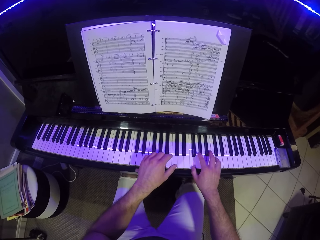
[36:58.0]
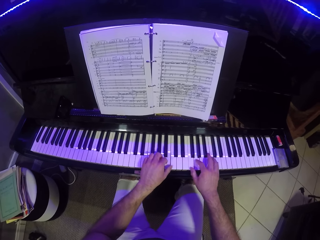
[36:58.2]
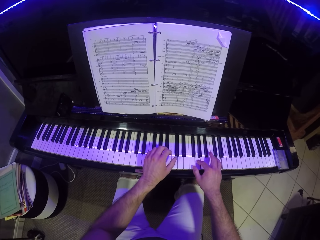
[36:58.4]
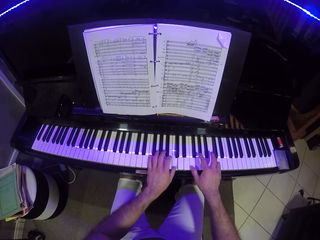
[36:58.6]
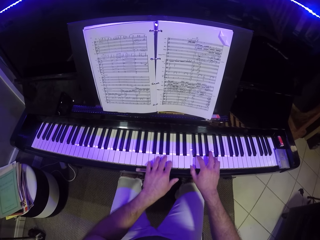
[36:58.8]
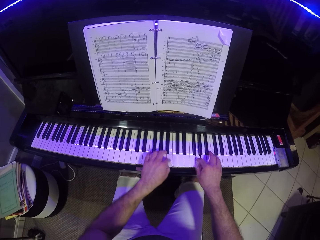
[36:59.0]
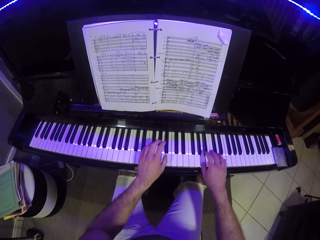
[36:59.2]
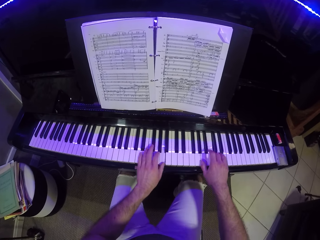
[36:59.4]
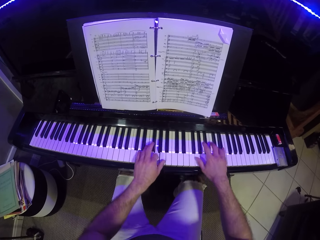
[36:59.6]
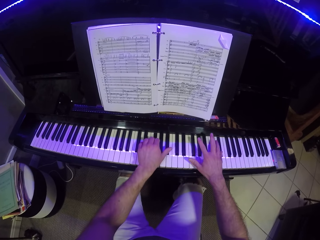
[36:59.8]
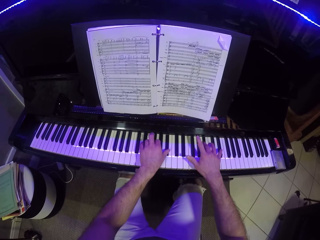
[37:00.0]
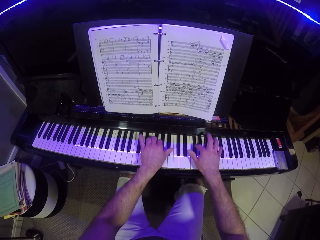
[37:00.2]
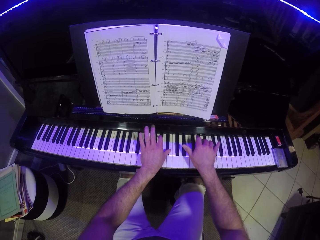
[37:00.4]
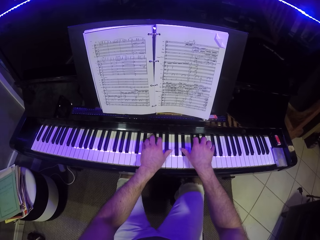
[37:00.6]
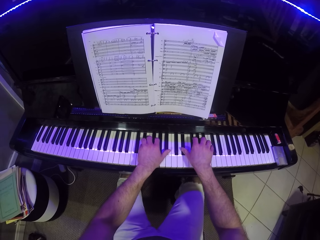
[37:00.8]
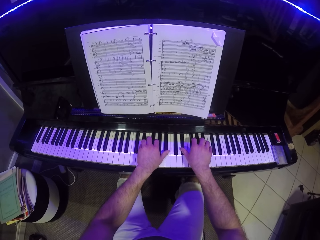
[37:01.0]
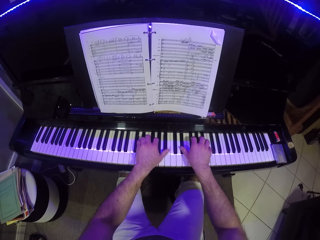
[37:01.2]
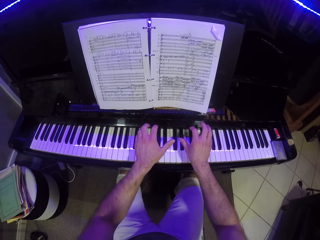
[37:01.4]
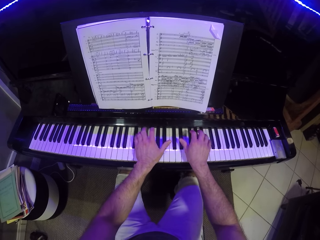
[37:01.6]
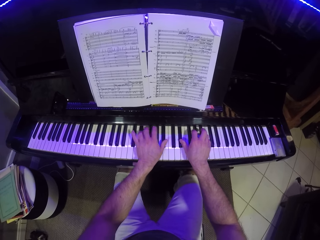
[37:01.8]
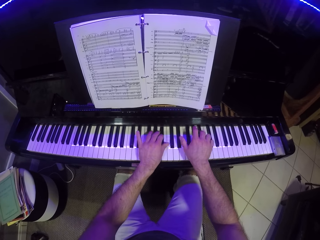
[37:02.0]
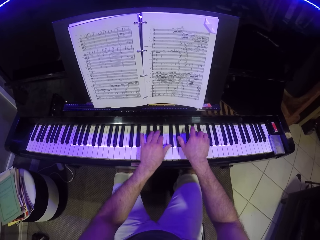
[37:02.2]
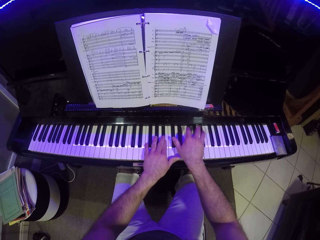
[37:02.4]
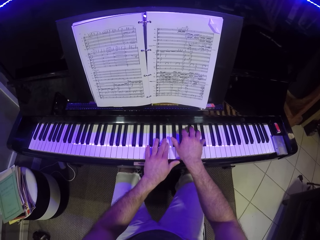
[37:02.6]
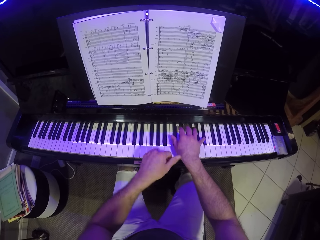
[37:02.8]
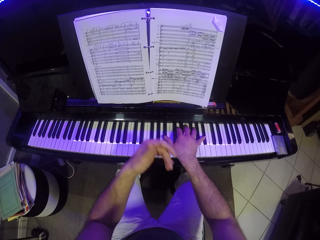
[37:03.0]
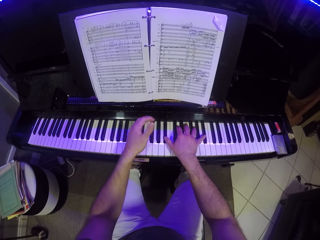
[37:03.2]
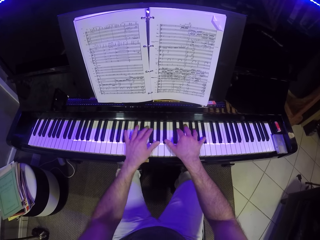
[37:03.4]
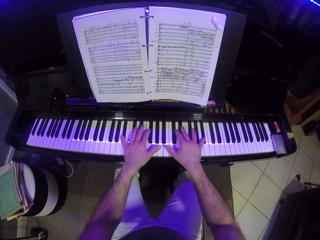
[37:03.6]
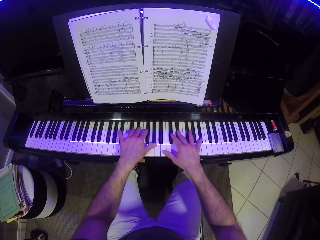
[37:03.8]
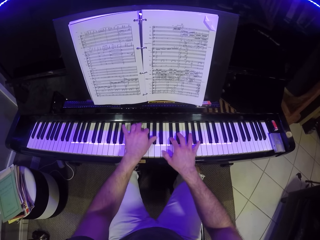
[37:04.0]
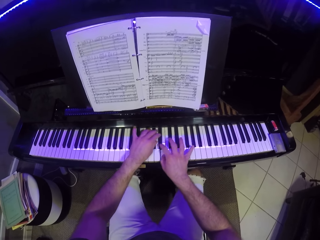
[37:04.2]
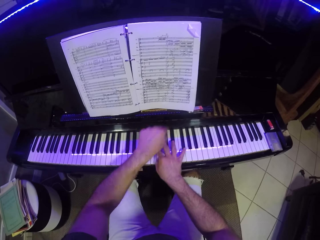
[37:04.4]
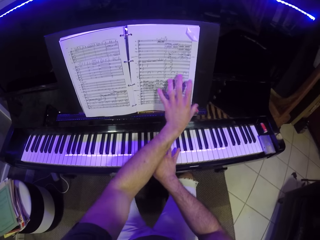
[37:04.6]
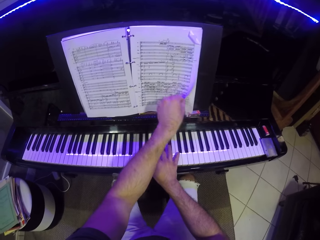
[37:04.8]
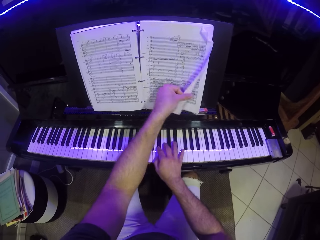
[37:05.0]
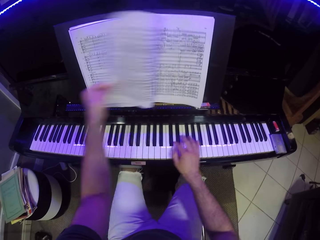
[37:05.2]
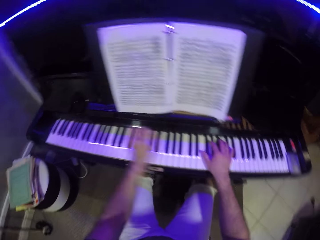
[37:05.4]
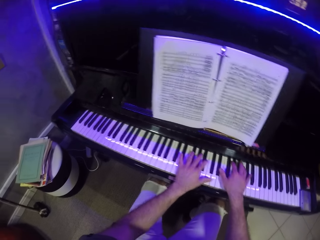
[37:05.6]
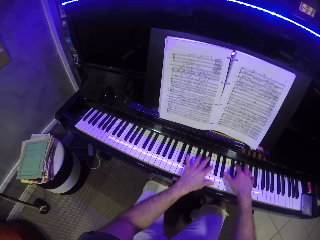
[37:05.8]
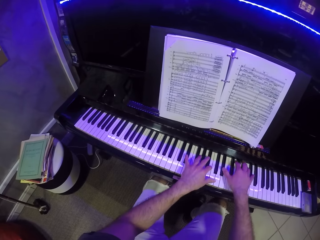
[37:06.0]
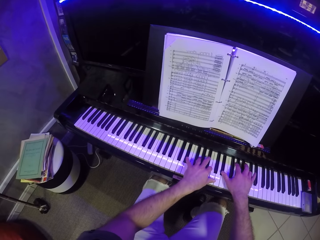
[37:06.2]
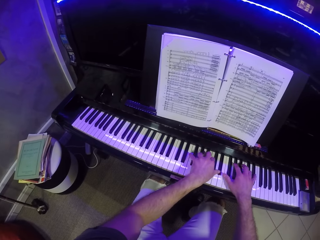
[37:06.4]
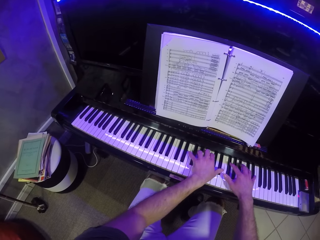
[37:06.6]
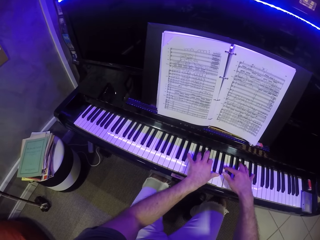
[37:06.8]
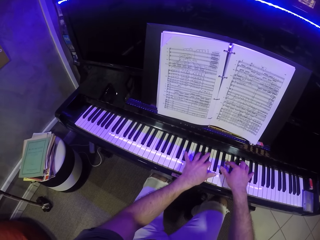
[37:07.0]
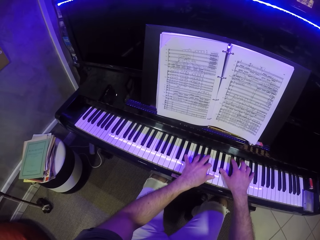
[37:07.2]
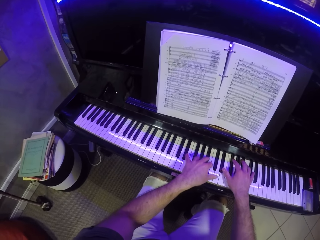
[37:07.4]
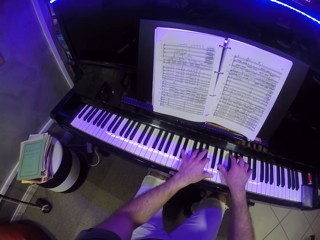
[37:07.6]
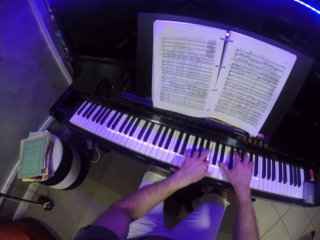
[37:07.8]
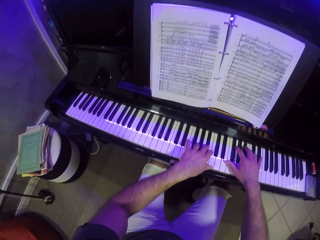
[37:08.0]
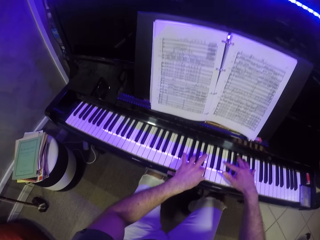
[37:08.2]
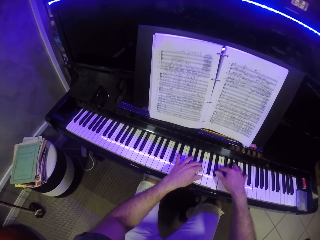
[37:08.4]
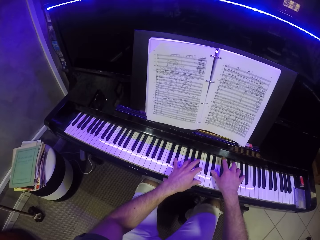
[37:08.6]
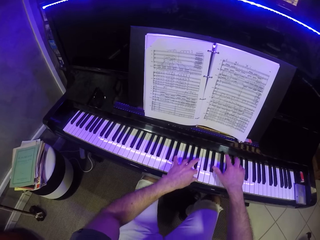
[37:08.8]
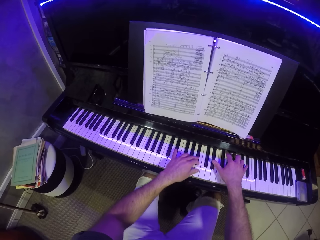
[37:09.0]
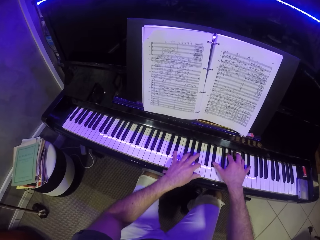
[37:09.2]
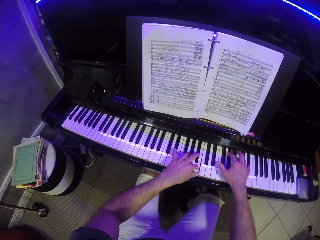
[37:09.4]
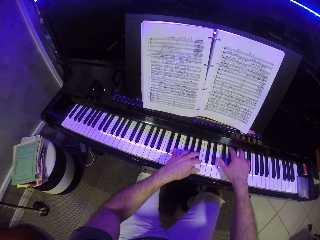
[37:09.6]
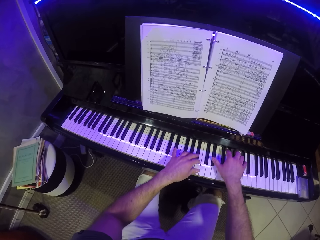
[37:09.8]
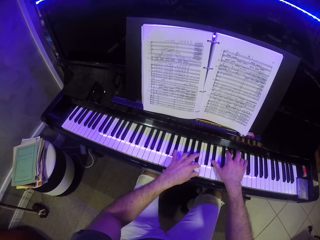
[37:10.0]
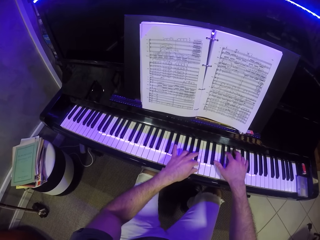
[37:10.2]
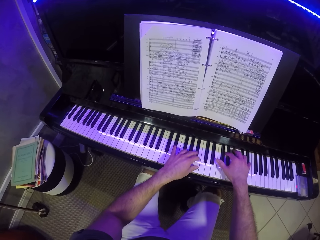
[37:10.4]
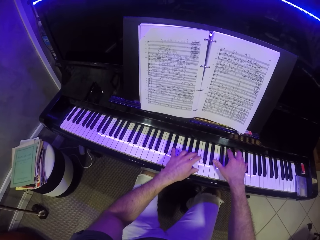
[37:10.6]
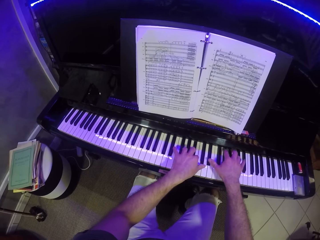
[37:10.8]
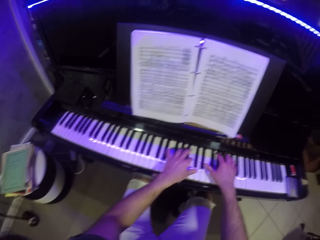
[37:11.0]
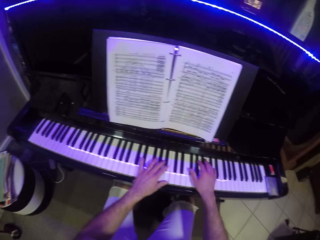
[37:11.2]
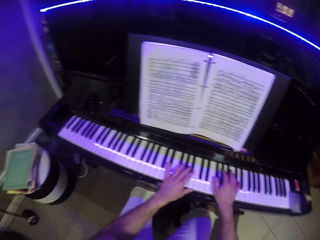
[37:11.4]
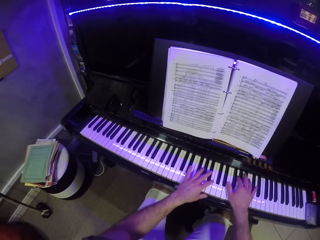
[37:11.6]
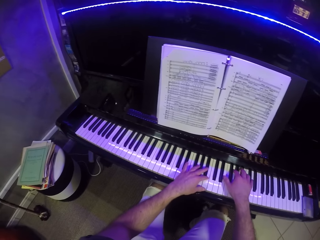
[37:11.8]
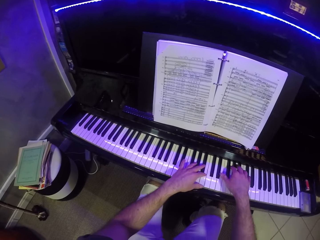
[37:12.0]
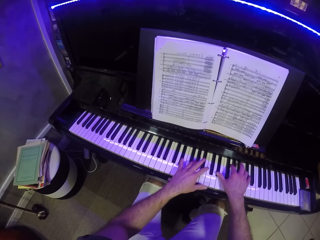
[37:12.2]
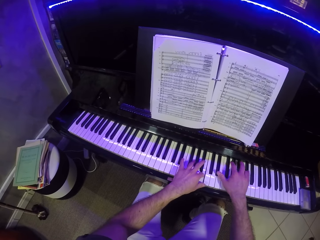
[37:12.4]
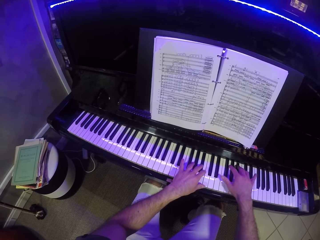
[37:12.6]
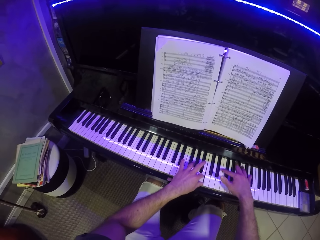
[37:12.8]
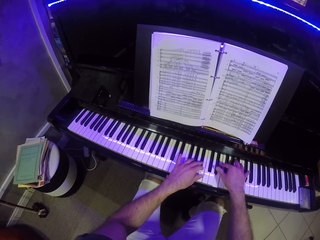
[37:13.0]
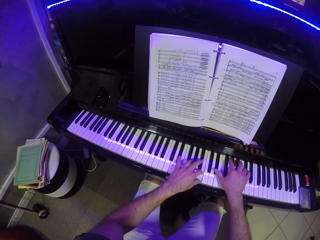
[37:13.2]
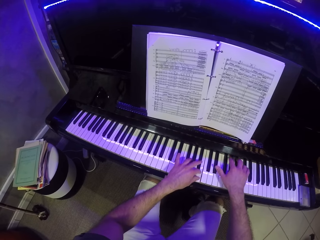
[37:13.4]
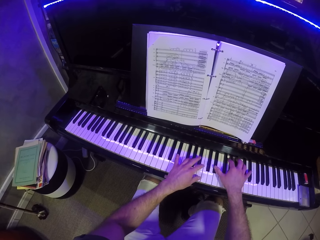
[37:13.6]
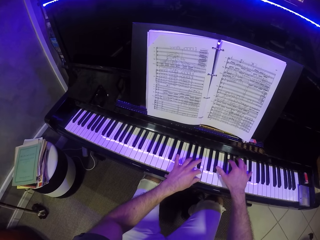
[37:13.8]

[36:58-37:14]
The camera wearer turns a page of the book with his left hand. He plays the keyboard with both hands.

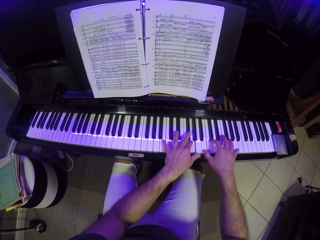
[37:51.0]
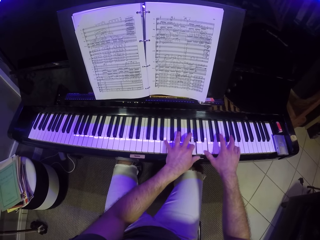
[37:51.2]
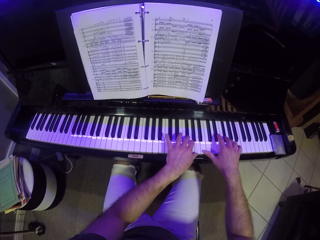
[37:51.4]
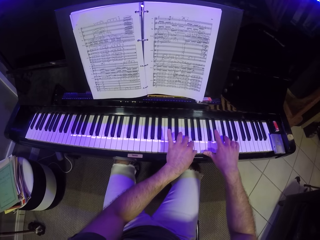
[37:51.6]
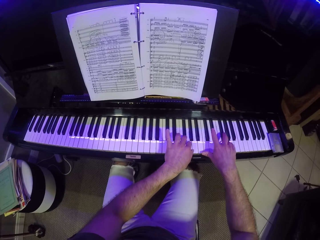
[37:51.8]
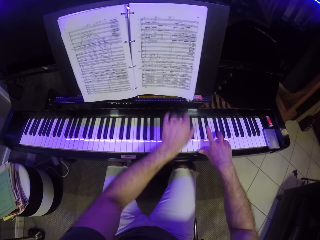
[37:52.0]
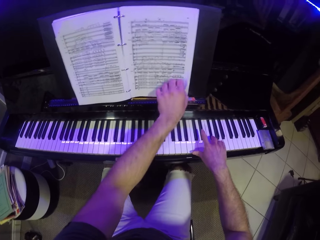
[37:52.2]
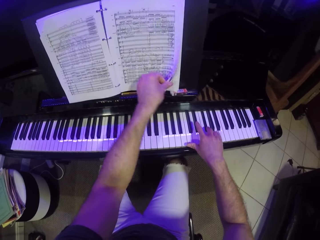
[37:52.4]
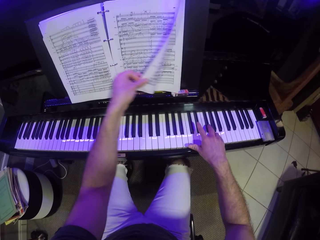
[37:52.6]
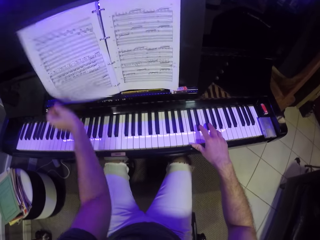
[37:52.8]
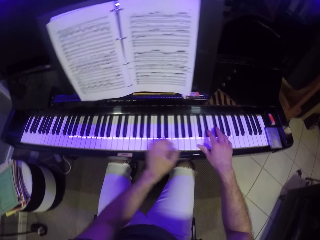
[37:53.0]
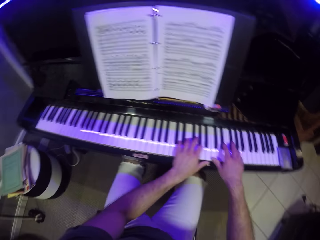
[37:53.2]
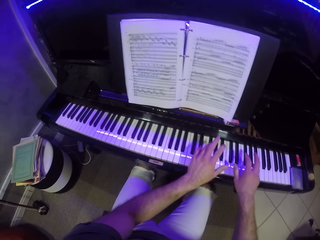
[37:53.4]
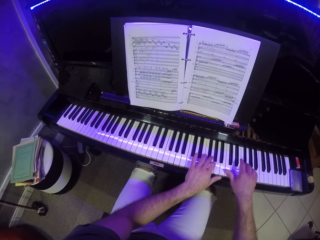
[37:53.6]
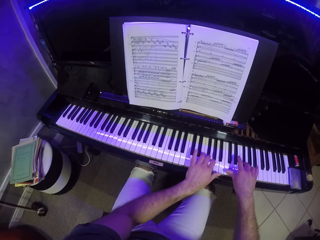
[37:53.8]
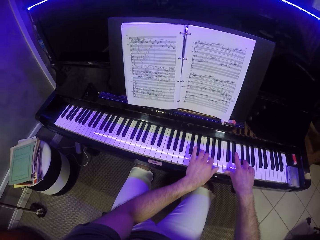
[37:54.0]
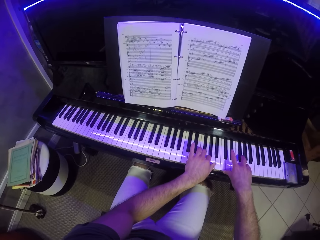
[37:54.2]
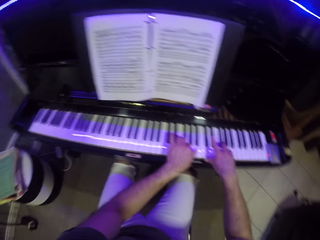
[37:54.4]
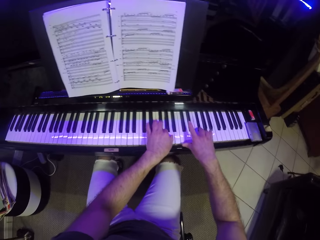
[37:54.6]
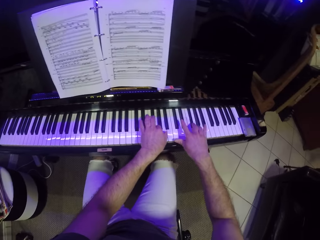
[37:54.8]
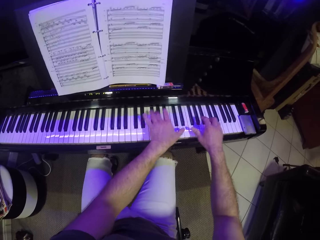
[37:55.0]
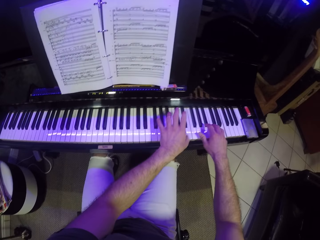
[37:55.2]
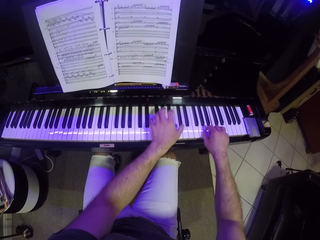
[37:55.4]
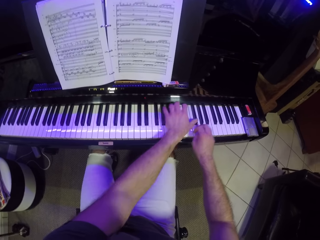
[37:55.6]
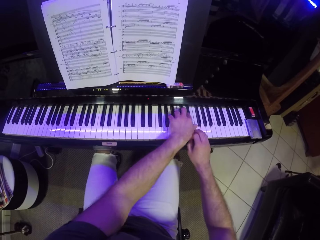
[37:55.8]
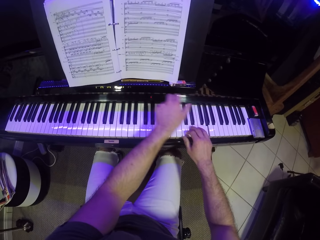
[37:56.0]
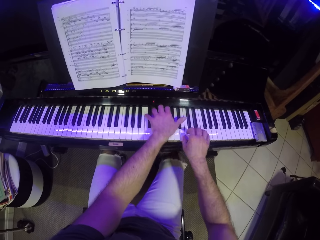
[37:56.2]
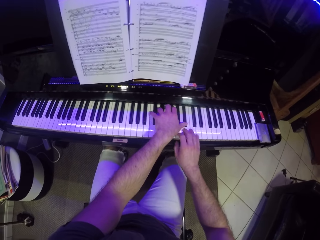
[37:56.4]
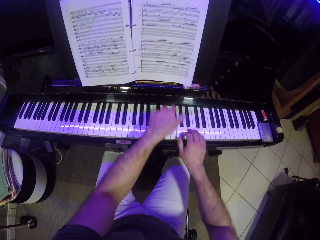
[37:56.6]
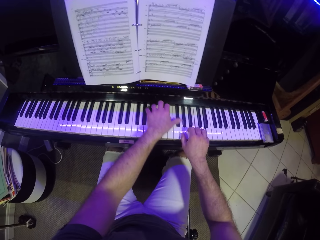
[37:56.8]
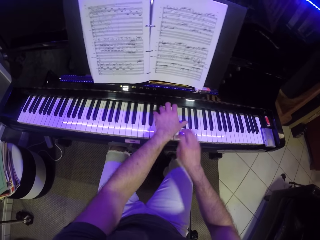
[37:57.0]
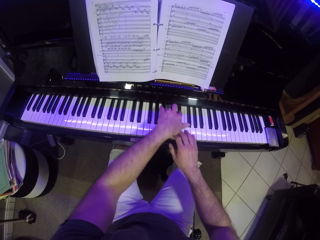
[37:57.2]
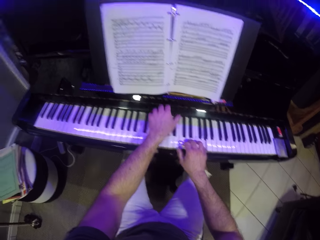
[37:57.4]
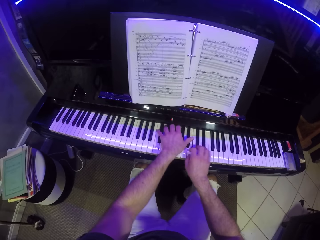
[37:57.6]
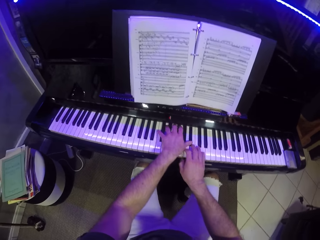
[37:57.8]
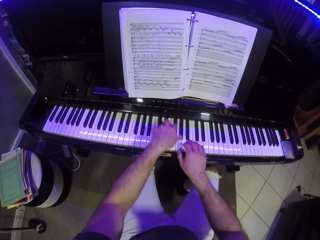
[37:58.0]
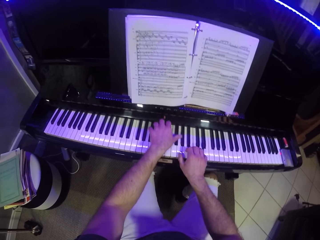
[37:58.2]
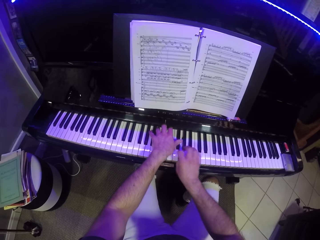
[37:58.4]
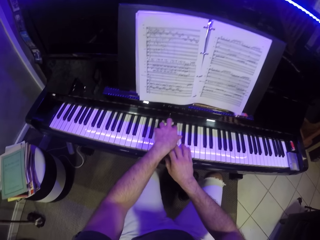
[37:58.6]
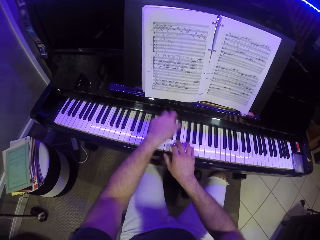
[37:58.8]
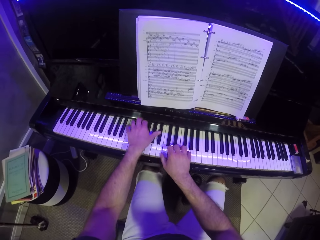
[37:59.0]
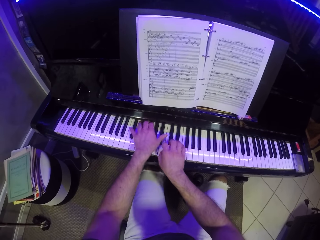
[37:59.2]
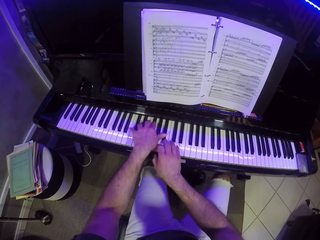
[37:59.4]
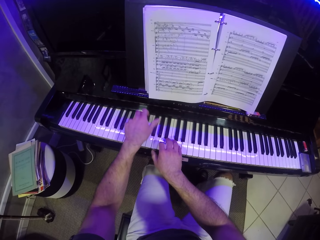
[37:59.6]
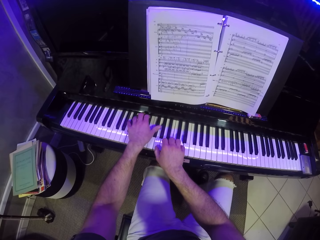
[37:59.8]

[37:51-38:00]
The camera wearer turns a page of the book with his left hand. He plays the keyboard with both hands.
